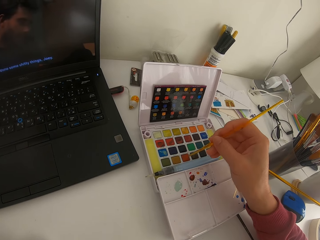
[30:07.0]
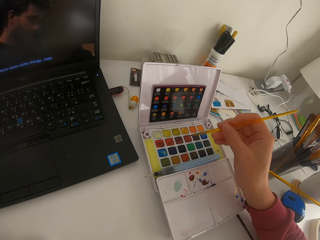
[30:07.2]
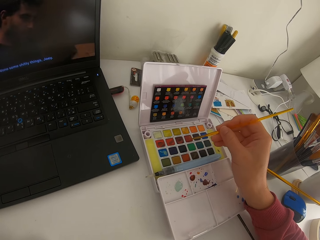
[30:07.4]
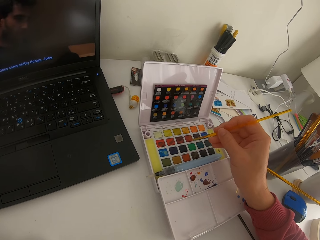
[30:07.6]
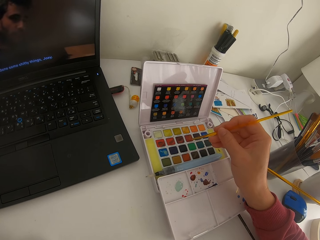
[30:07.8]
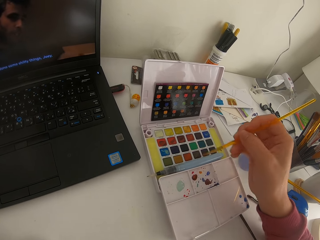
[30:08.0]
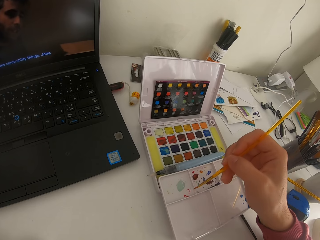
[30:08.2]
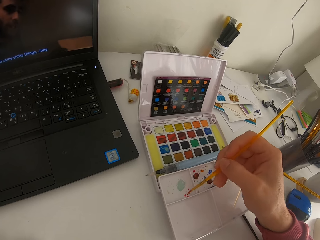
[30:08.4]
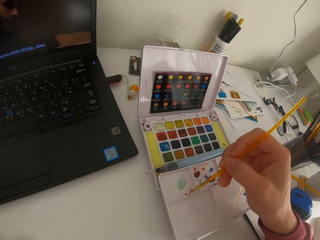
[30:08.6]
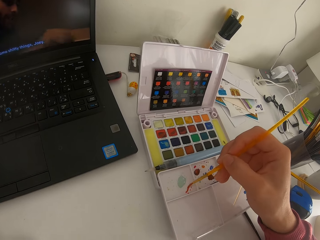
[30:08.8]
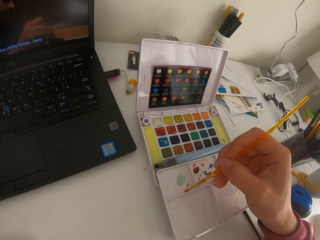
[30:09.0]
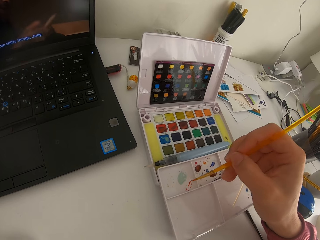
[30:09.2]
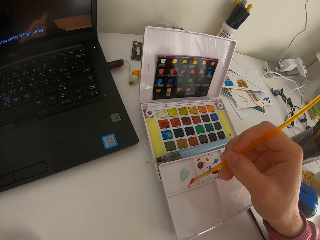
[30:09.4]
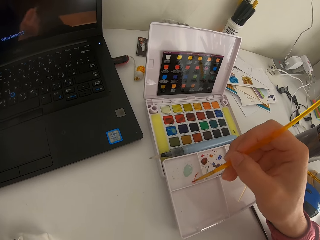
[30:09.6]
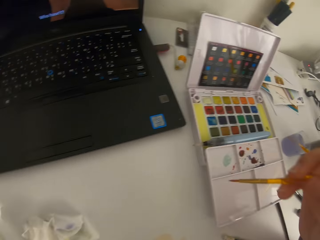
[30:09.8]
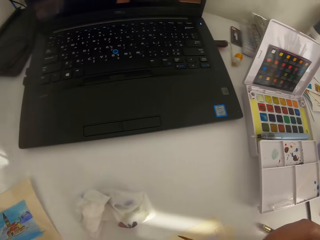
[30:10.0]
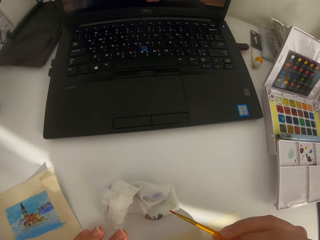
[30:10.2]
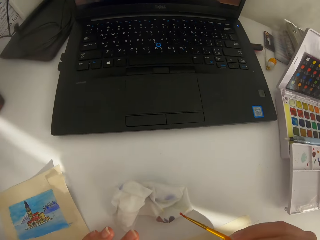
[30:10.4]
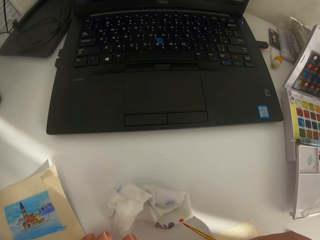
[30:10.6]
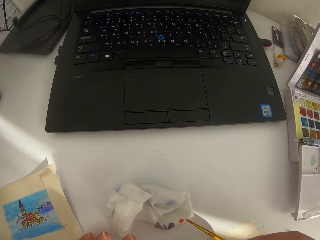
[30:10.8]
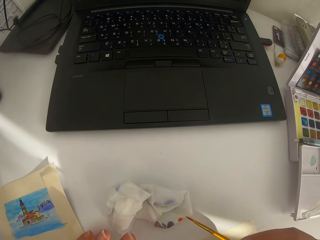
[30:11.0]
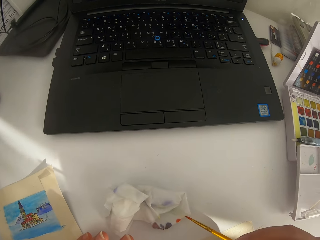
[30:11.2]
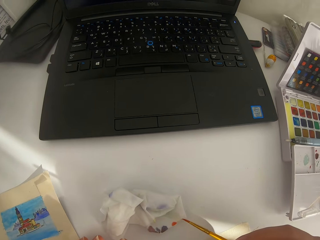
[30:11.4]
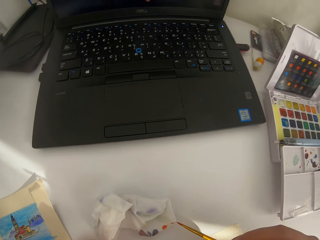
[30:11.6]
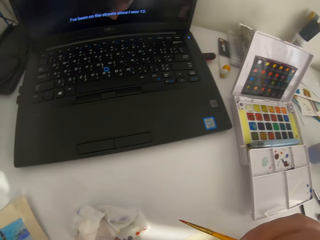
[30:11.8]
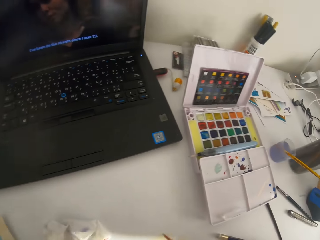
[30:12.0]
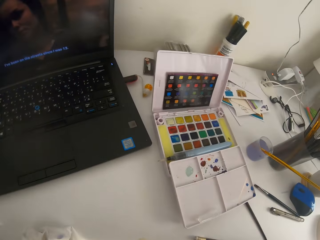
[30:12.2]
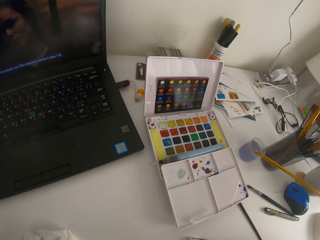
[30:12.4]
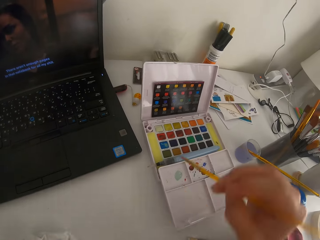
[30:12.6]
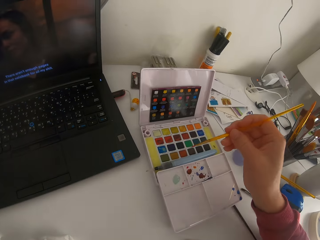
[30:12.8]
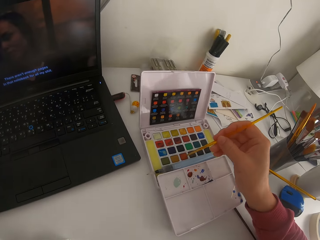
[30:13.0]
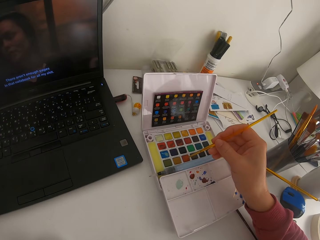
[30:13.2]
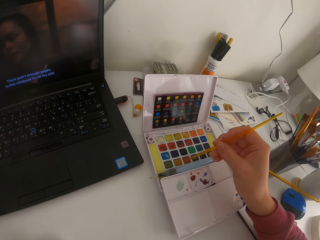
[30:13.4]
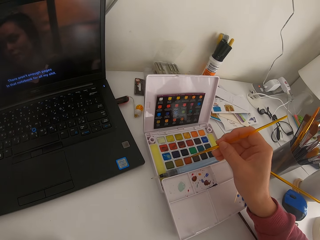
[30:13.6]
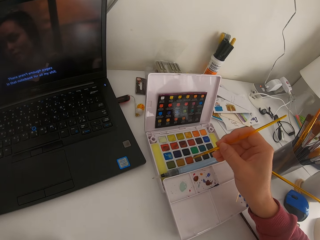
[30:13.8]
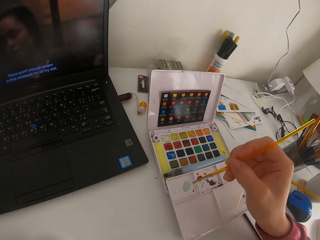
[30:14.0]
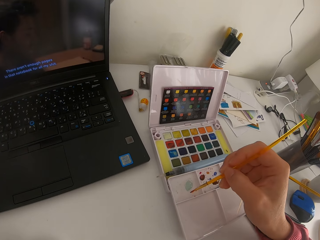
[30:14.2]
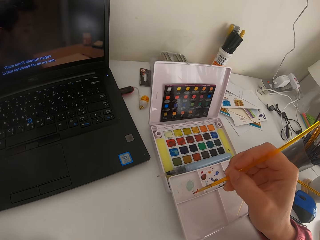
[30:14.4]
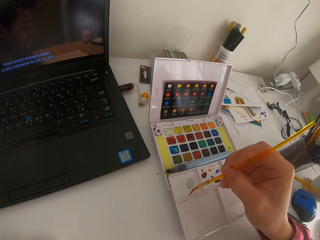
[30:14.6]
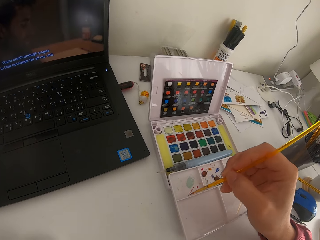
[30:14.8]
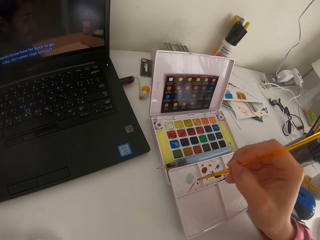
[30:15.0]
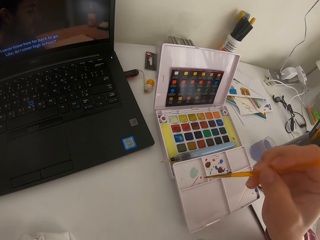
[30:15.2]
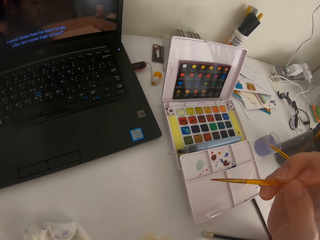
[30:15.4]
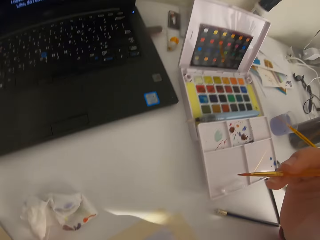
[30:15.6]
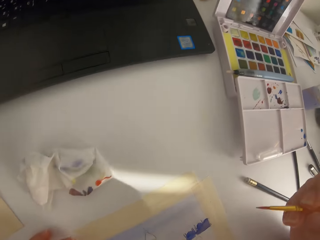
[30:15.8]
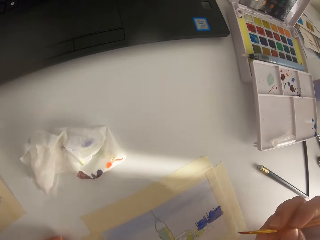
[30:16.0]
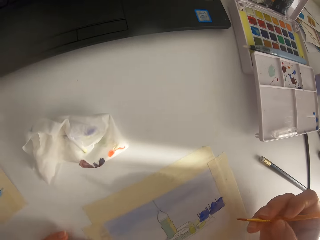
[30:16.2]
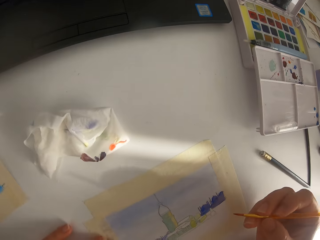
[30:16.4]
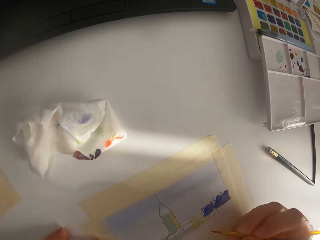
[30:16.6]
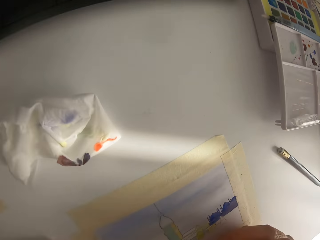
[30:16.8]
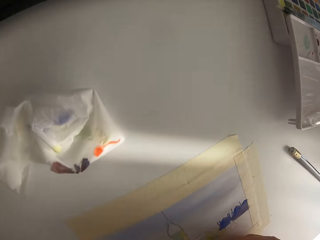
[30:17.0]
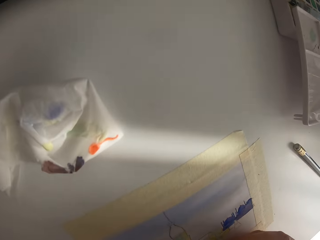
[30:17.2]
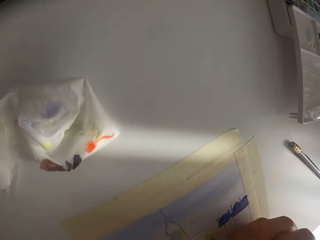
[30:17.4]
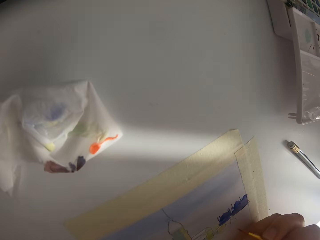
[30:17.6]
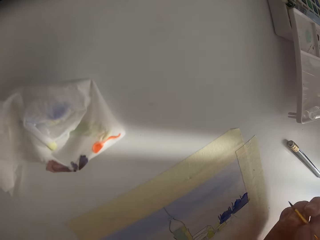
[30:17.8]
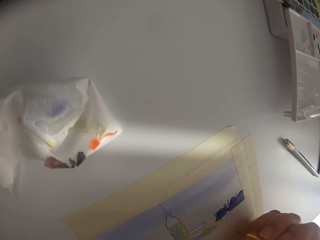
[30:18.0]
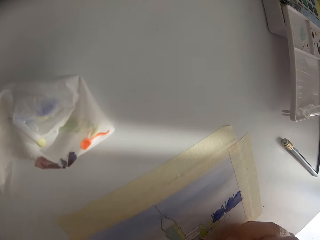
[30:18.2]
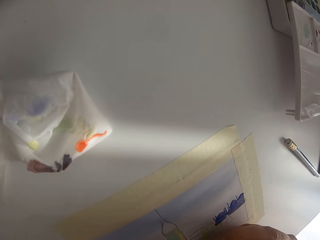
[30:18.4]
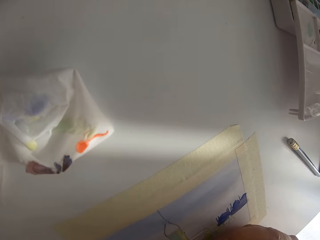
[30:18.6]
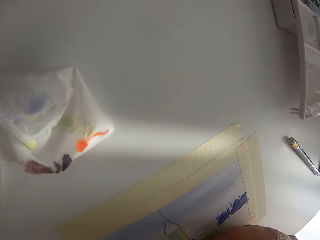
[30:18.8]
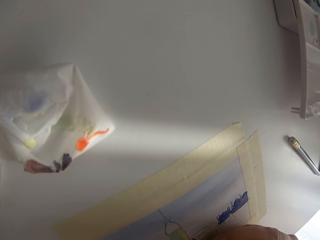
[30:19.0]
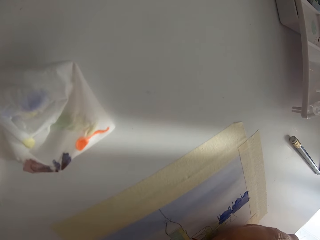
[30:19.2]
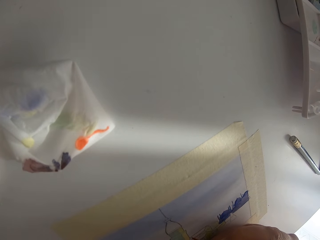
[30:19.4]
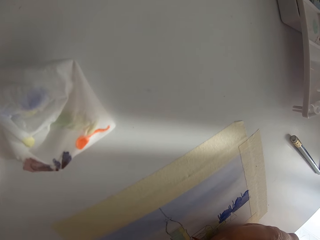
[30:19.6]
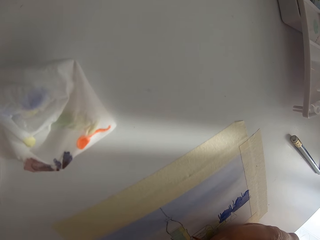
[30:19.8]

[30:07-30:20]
The camera wearer touches the solid watercolor with the paint brush. They paint on the paint palette. They wipe the paint brush on the tissue paper. They touch the solid watercolor with the paint brush. They paint on the paint palette.

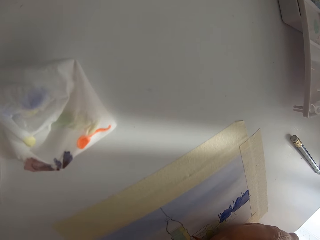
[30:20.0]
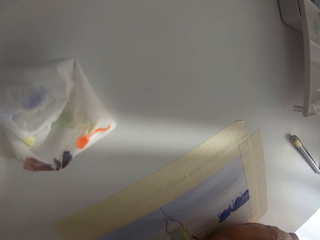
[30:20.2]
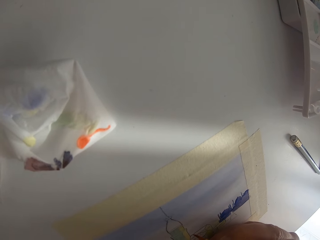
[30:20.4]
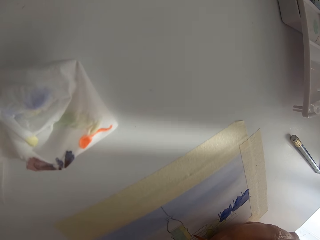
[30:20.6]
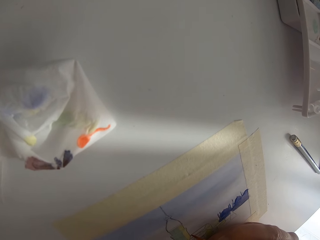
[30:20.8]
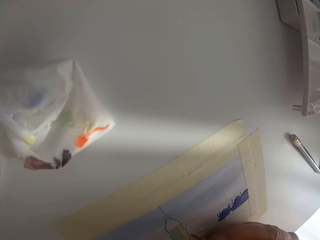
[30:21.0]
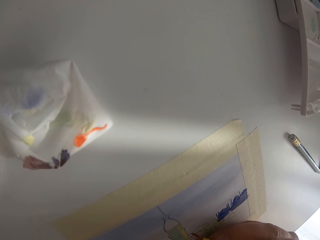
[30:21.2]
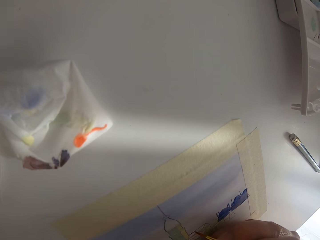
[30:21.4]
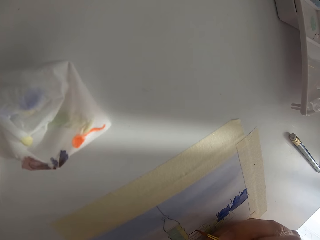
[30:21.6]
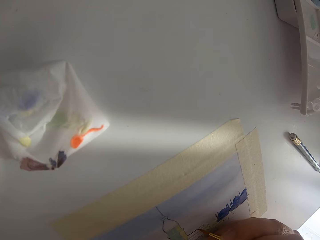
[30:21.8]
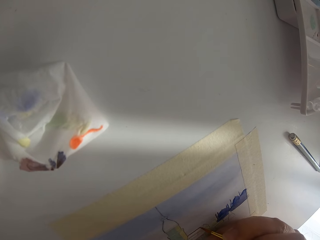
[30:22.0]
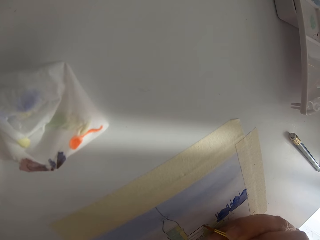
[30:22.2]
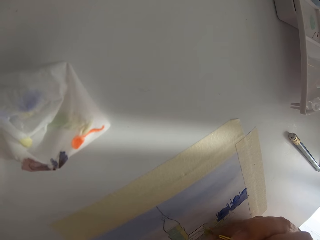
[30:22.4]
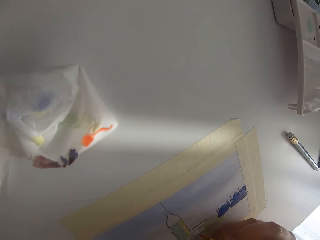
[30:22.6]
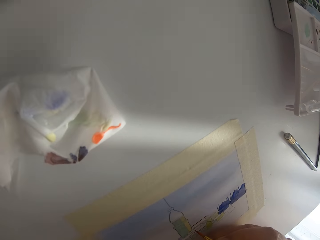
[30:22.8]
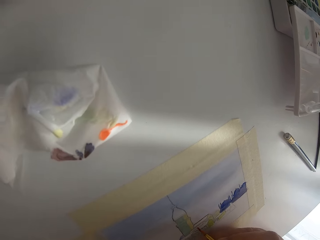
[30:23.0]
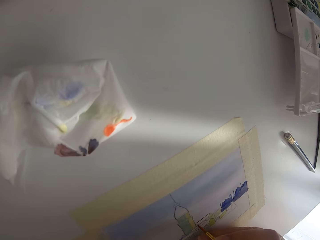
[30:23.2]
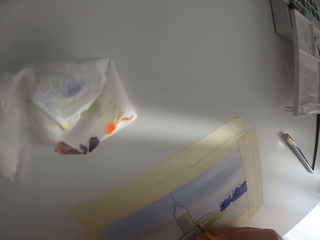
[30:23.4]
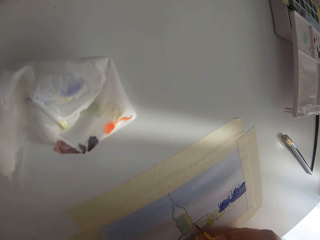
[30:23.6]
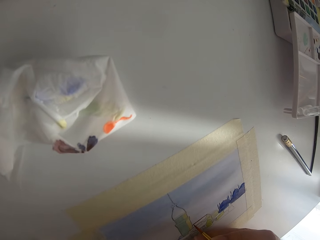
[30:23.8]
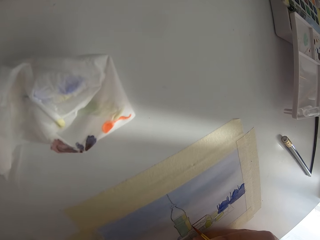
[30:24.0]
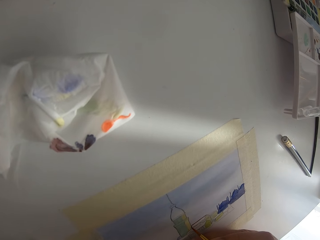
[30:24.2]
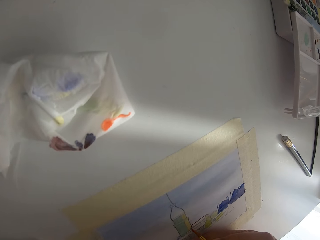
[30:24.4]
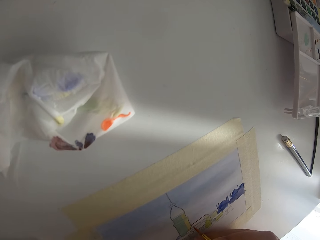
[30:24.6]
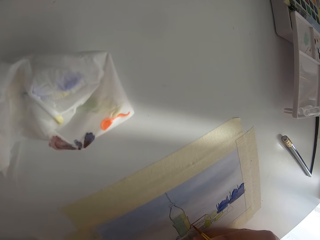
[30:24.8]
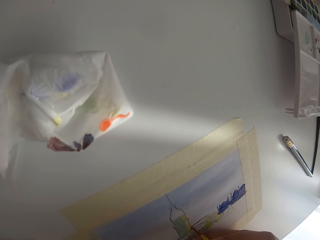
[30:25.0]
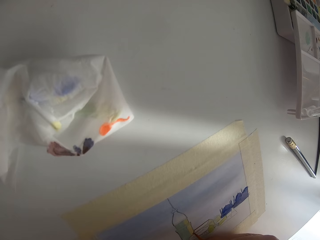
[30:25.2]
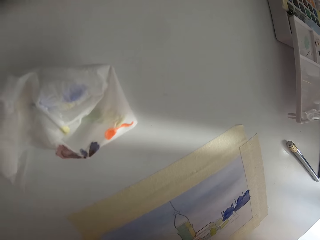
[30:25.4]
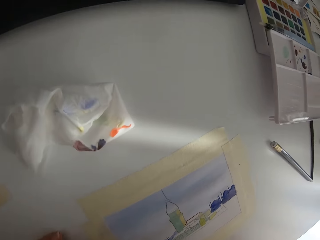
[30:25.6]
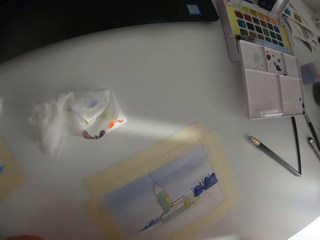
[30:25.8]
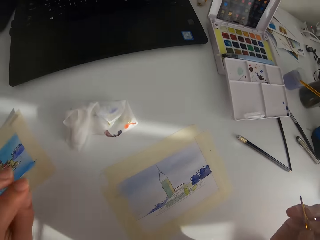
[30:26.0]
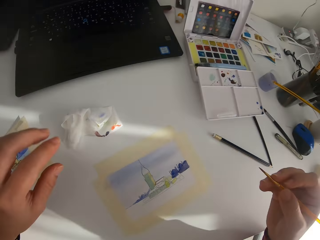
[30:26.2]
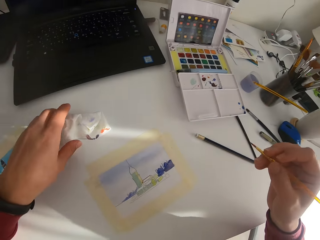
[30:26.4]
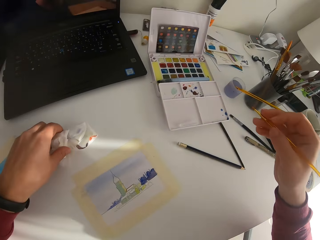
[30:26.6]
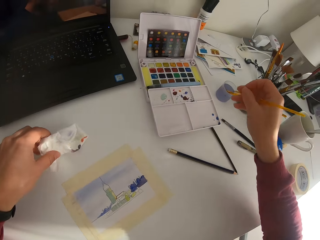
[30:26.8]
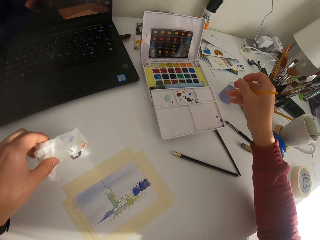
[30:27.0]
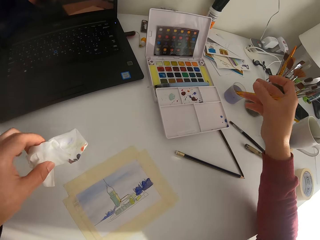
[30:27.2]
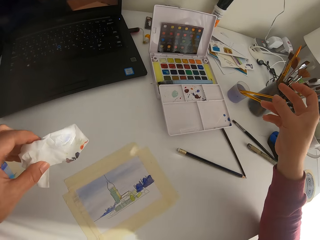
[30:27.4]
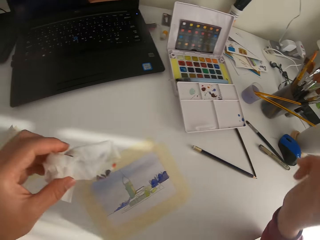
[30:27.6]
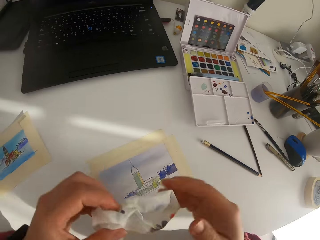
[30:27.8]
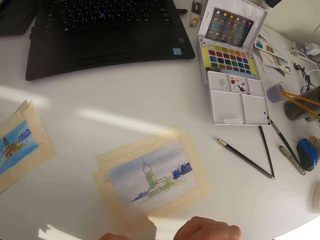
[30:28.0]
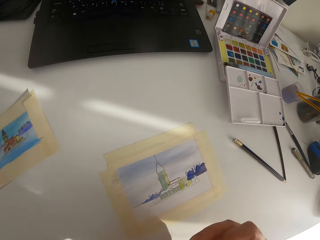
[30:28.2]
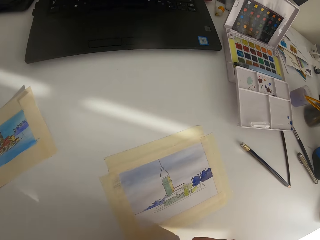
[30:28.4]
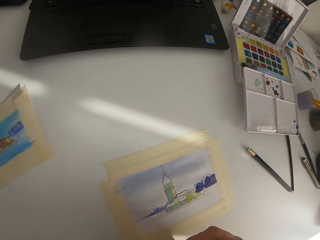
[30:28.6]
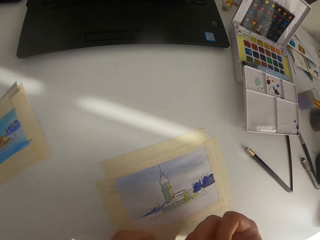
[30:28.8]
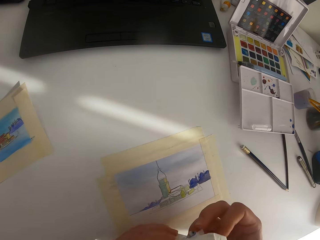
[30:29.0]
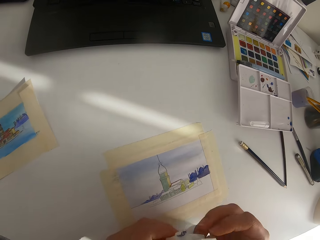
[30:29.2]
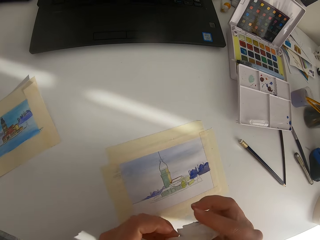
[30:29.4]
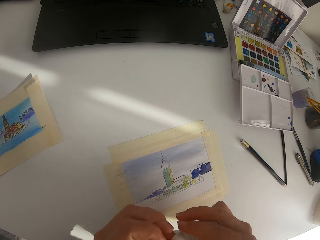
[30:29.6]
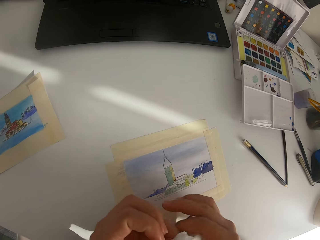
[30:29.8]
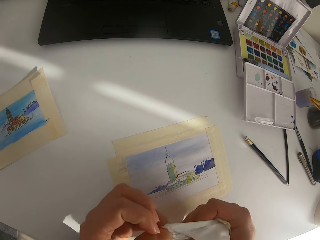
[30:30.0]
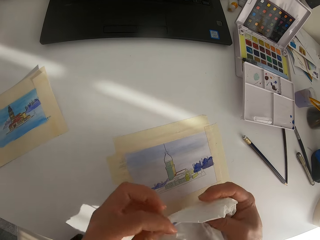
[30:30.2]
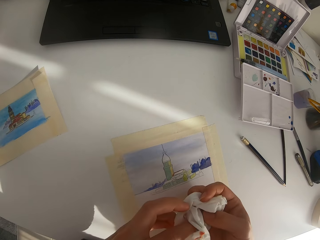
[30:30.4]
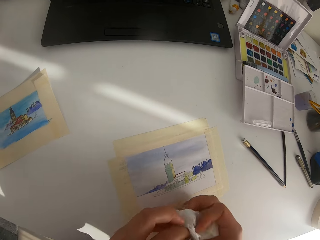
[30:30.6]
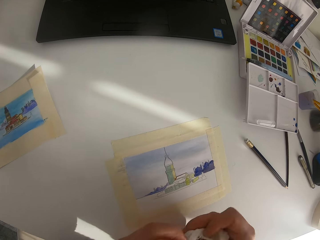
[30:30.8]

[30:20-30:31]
The camera wearer paints on the paper. They pick a tissue paper on the table and put the paint brush in the ink can.
